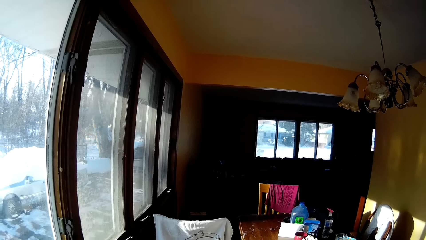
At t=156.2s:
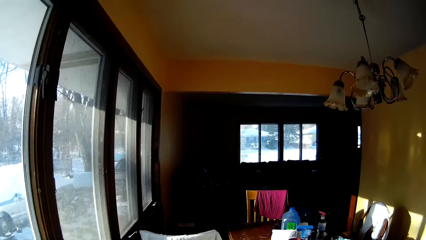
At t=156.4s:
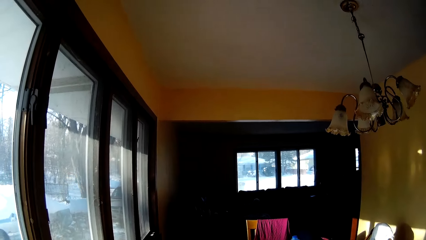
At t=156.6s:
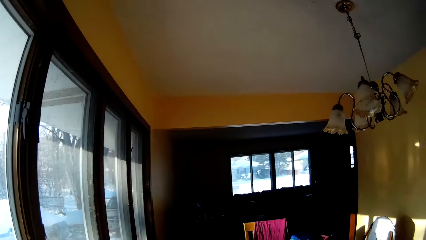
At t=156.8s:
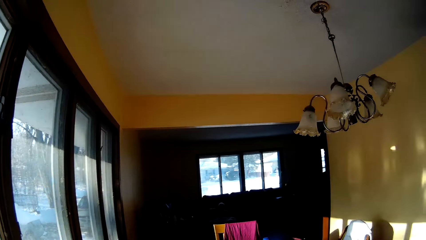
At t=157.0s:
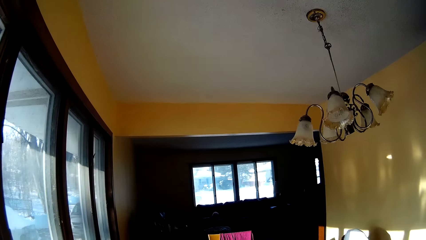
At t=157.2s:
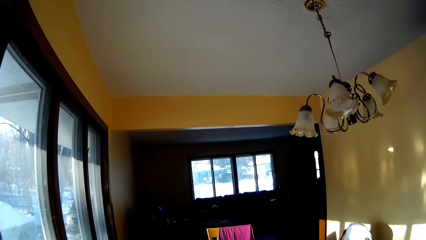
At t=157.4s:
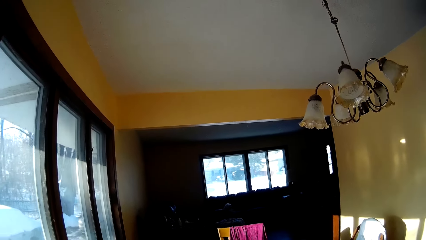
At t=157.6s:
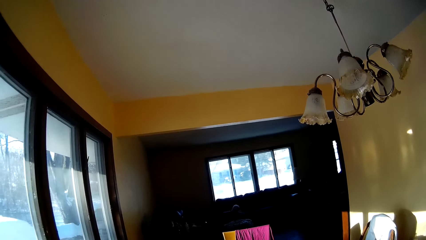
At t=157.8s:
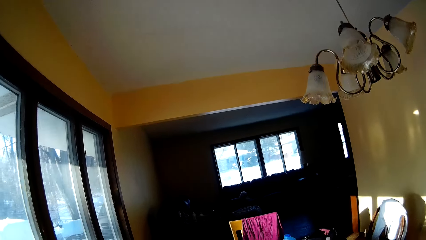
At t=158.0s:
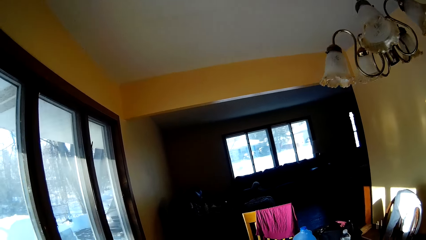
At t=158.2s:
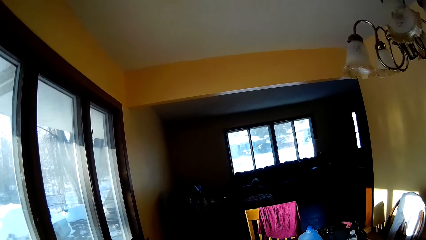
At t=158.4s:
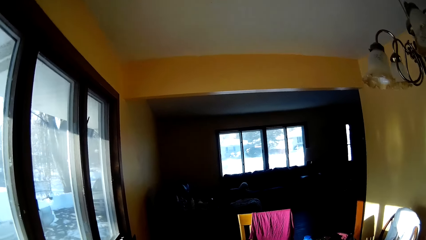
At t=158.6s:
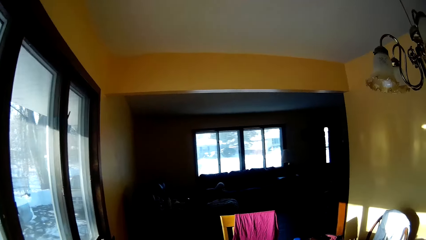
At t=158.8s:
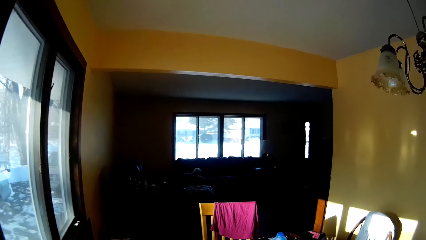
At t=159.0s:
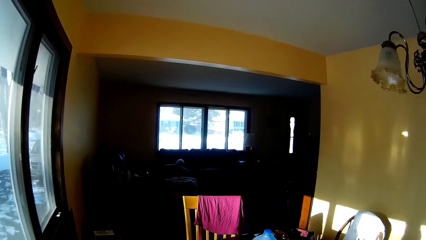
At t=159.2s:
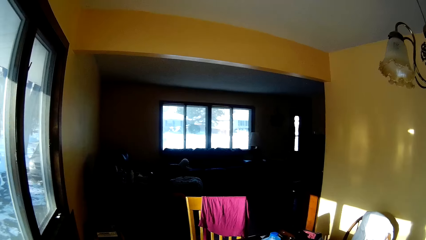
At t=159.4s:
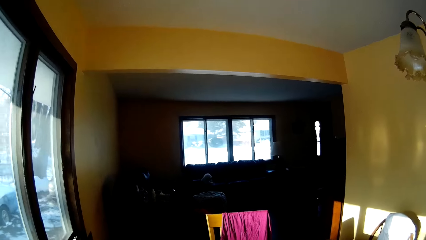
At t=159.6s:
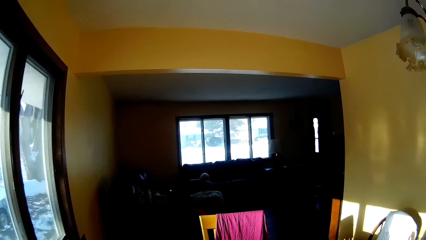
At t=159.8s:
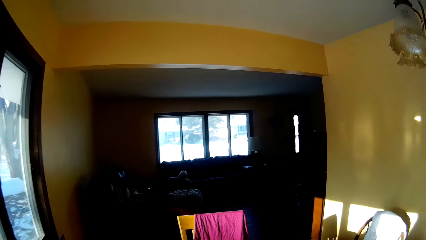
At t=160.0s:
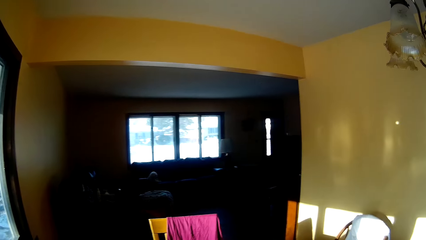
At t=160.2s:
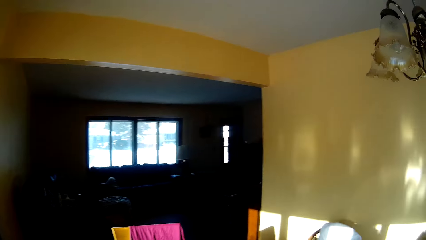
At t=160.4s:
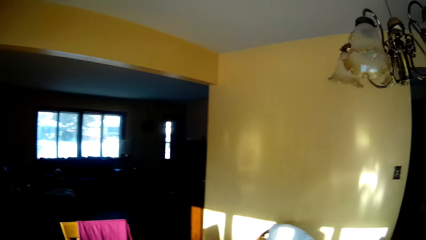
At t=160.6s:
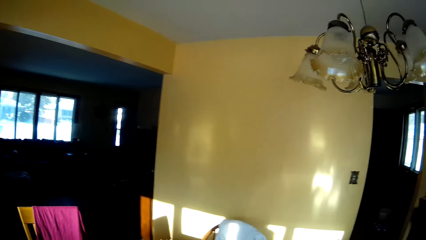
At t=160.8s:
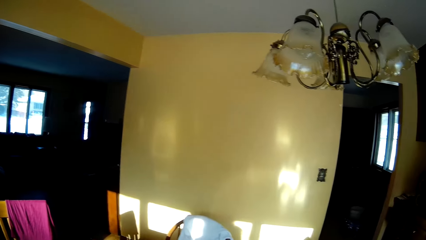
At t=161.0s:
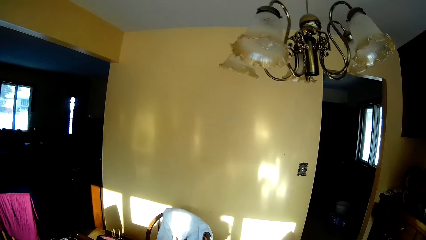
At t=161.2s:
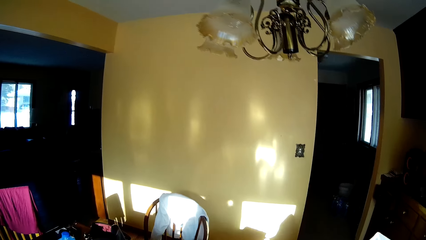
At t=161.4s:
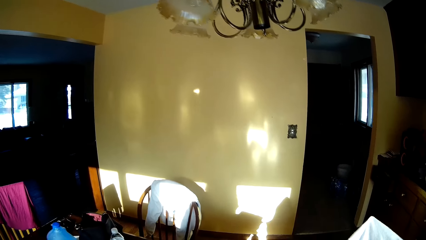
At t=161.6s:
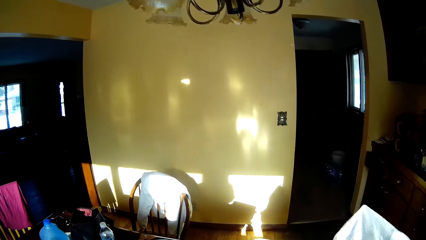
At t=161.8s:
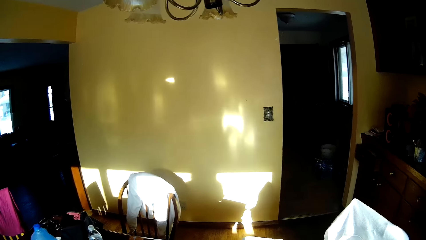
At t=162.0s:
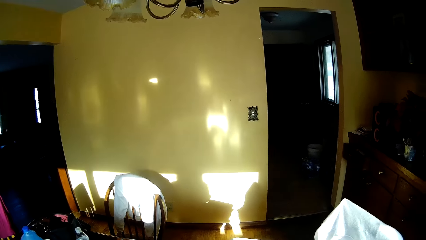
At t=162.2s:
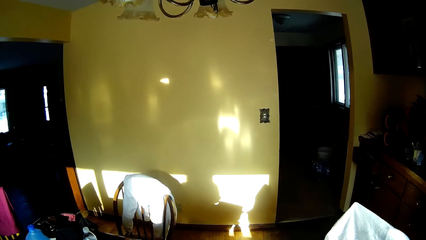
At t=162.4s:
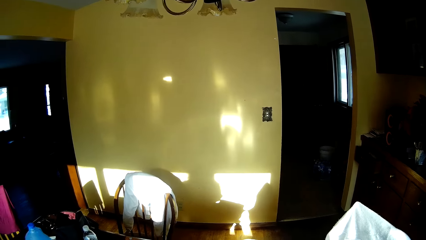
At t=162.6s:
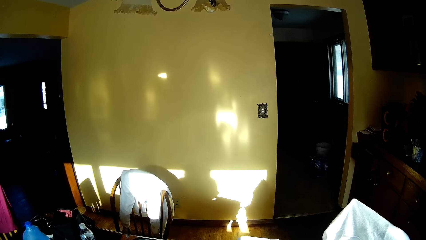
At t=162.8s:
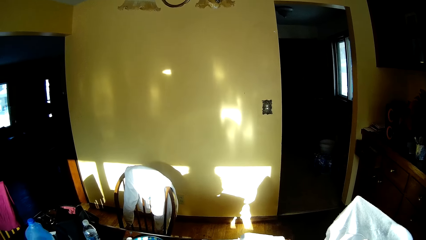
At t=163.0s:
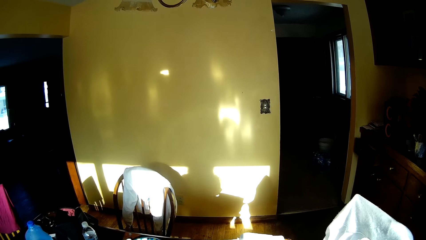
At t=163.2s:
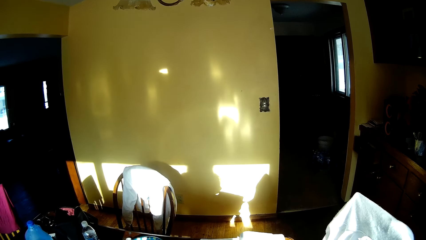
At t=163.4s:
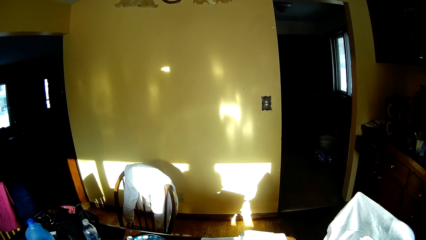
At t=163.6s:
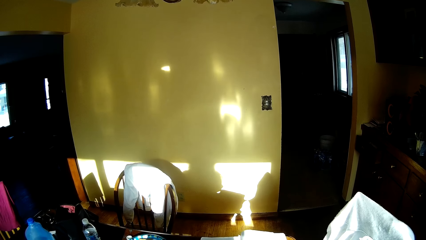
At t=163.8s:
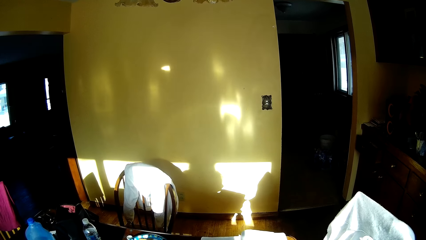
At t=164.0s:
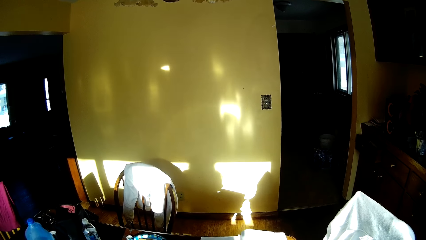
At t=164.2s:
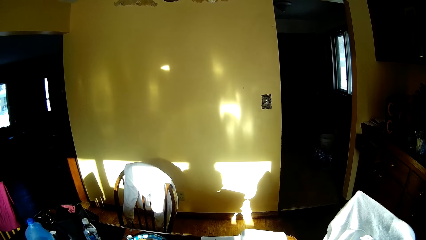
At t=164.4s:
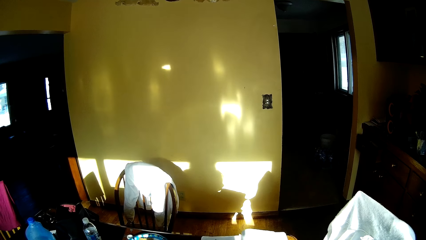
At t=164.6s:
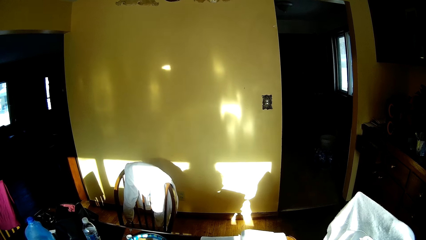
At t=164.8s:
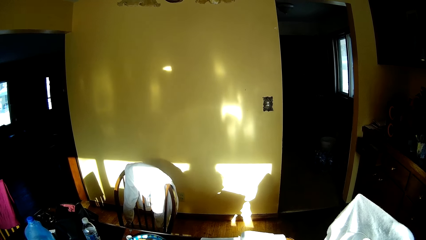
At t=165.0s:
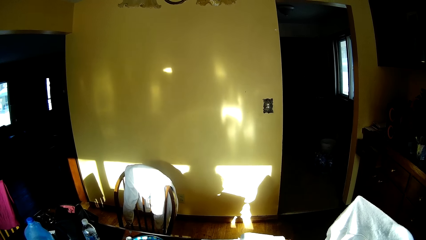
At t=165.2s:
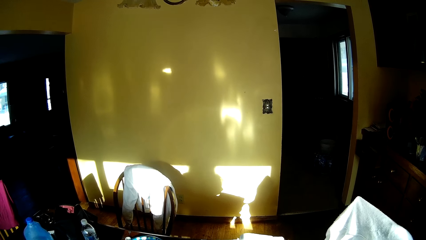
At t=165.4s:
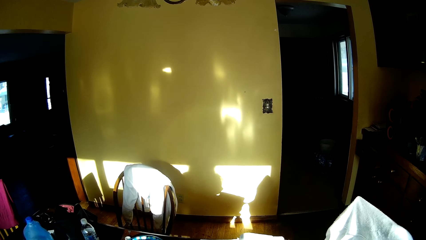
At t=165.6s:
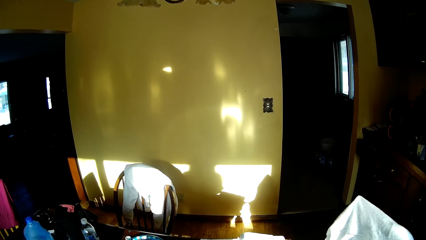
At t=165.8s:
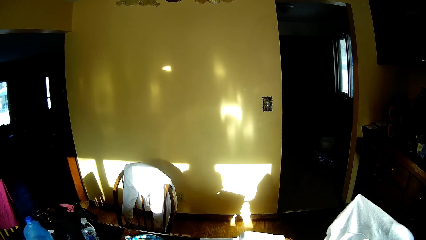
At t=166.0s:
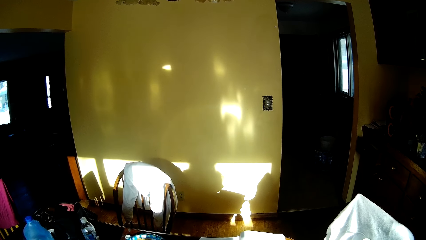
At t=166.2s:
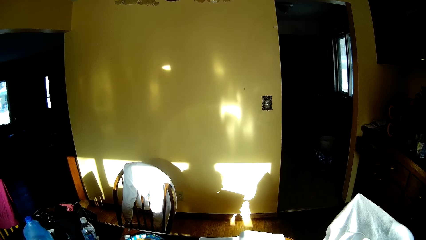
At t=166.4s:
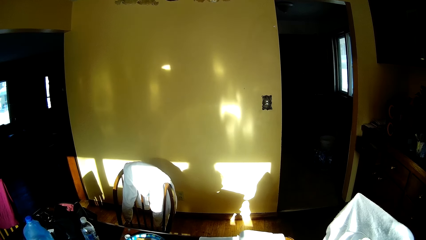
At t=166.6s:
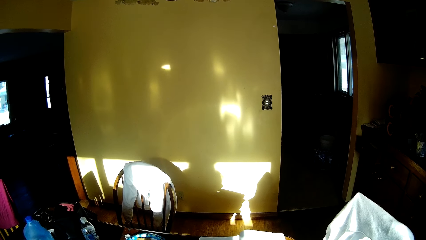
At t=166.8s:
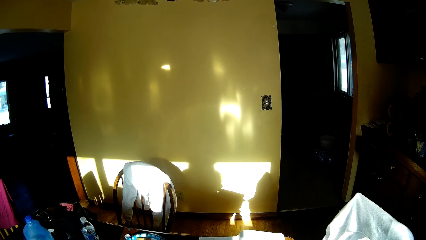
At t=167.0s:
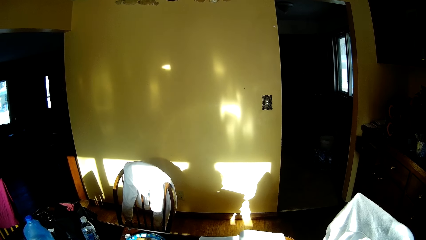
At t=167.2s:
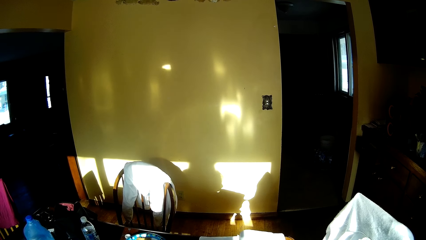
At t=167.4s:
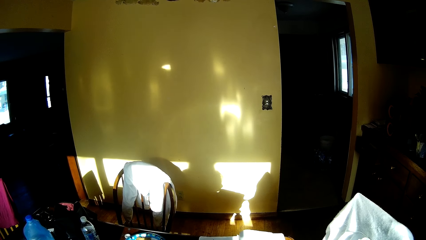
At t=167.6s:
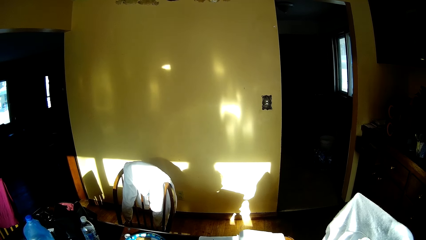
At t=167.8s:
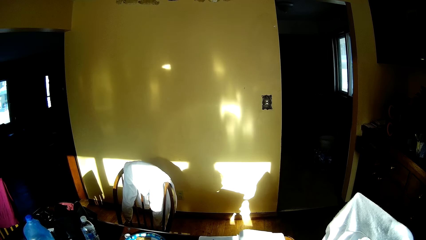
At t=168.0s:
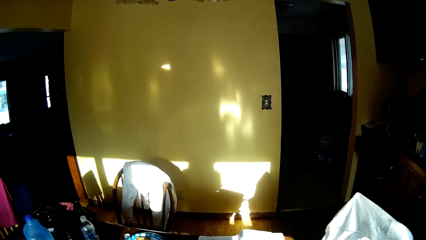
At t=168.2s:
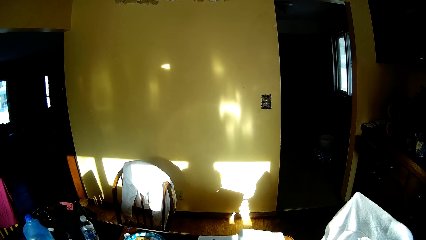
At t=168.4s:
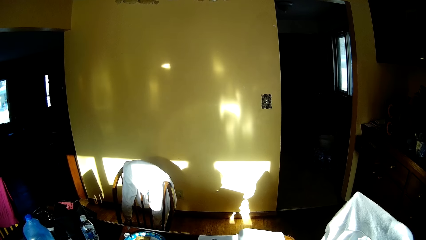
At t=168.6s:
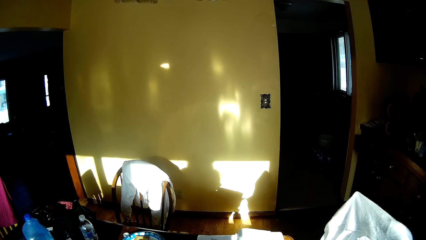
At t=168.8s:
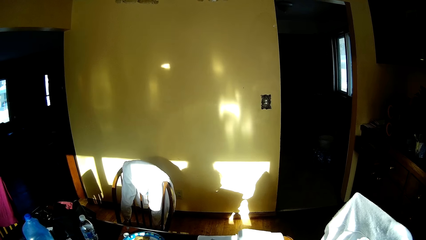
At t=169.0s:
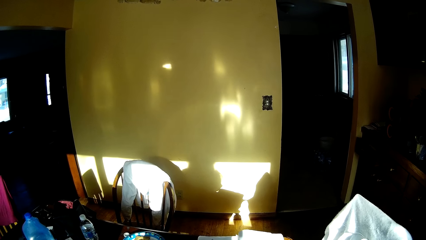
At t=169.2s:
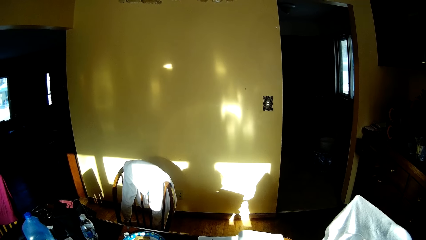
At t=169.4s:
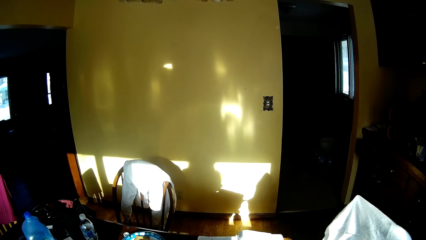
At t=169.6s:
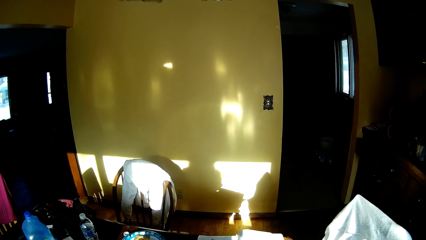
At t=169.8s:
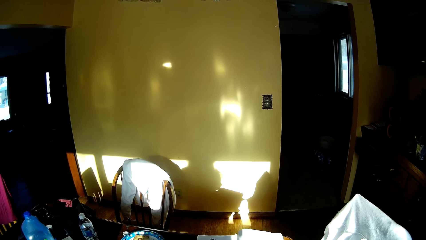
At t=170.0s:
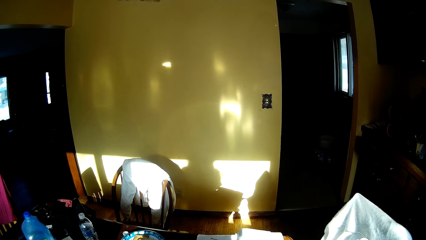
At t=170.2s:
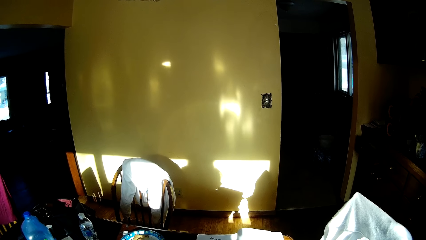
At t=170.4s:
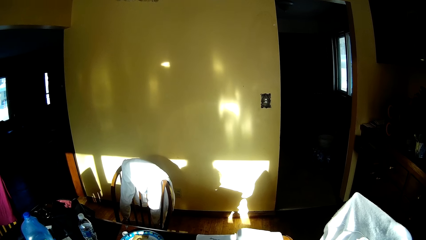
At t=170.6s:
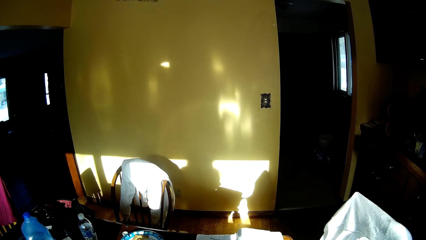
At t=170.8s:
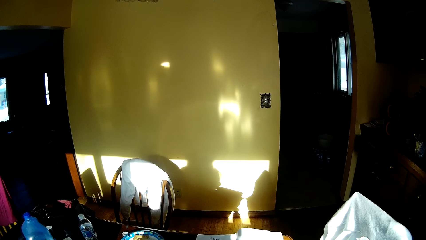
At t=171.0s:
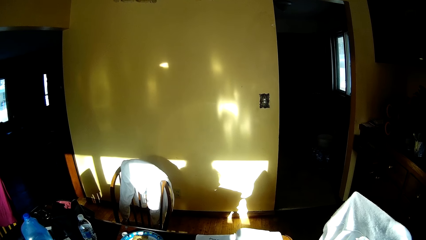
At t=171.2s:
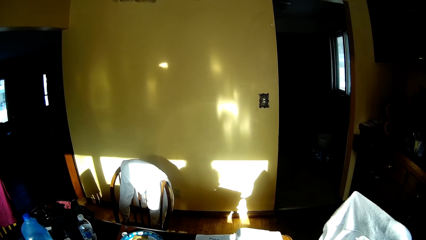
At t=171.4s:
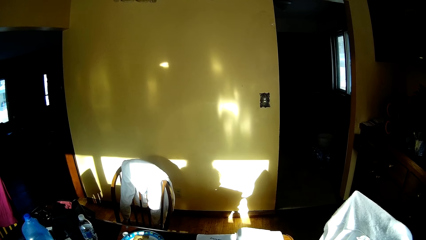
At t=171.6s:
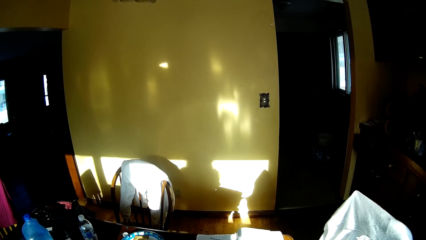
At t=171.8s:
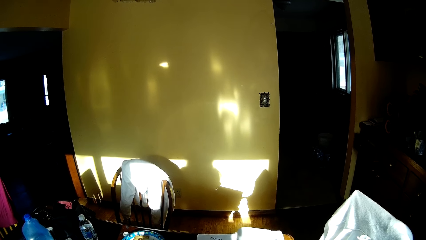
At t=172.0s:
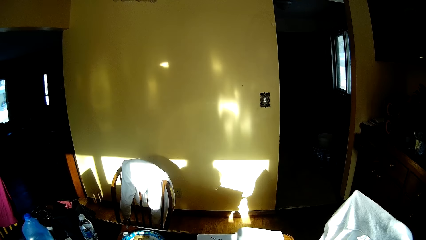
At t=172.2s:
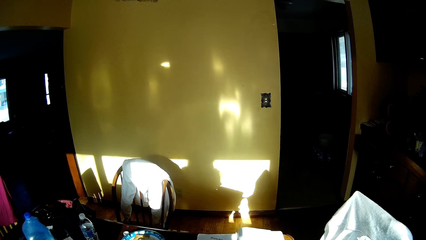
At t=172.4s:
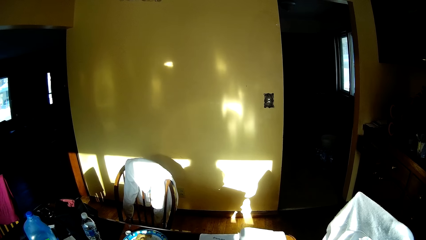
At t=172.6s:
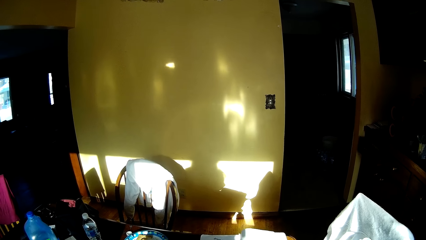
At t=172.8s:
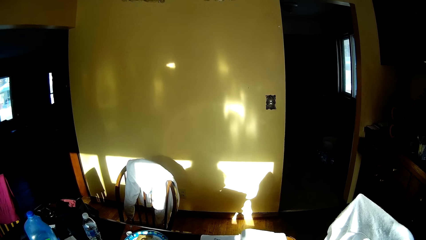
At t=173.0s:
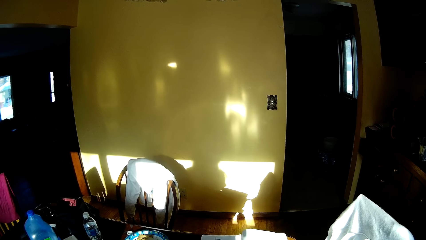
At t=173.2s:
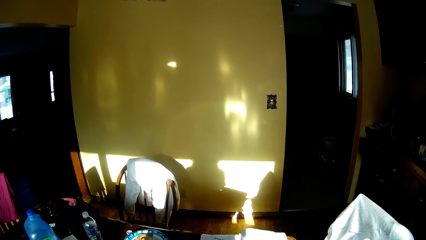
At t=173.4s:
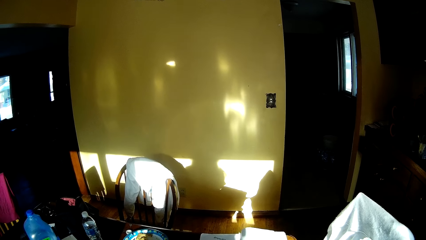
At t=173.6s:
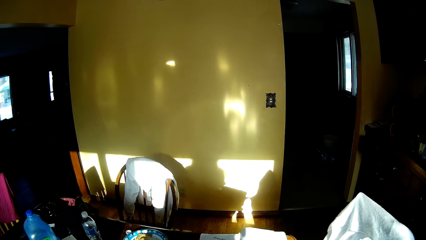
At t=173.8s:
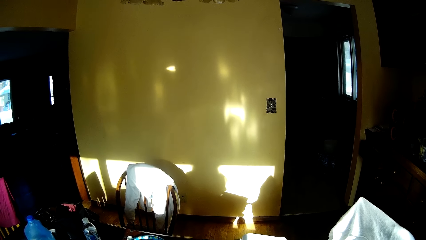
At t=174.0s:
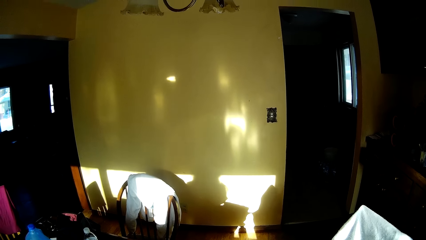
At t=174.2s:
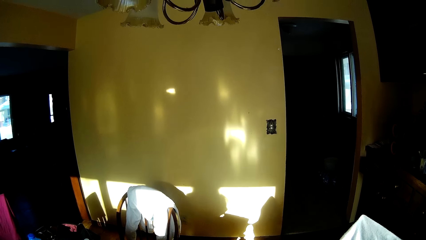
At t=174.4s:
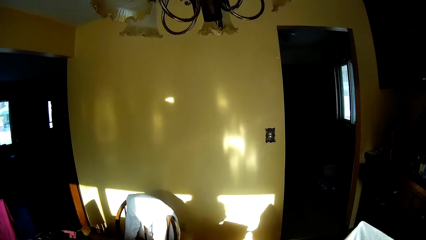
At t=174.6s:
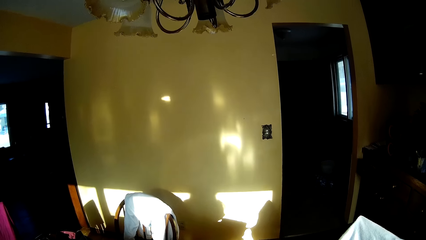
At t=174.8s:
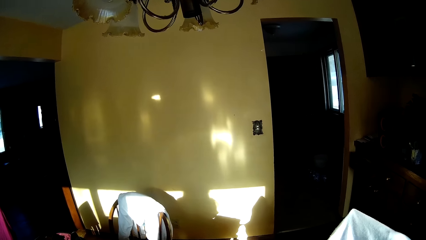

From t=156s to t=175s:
The camera wearer walks around the house. They stop walking. They look at the table.
